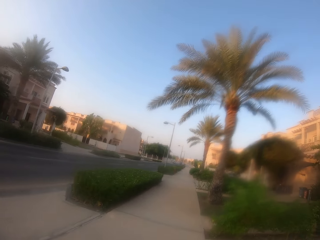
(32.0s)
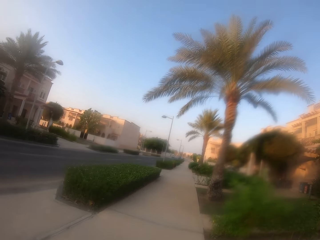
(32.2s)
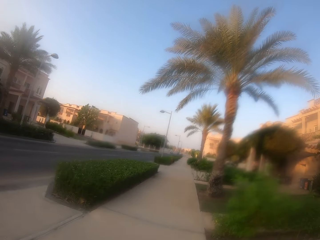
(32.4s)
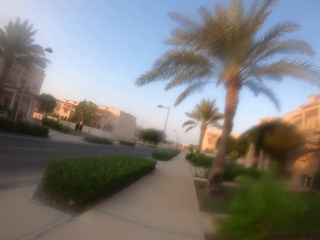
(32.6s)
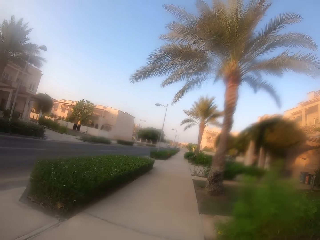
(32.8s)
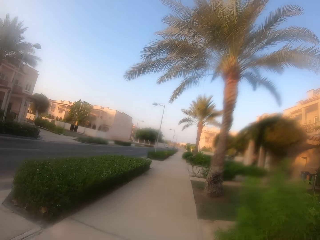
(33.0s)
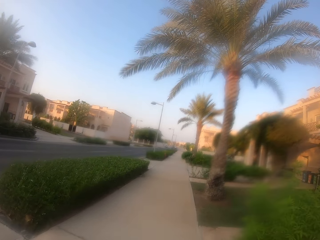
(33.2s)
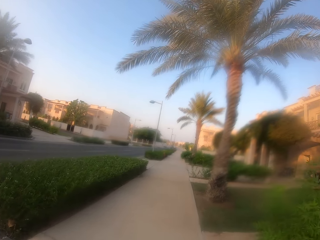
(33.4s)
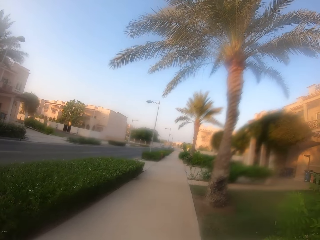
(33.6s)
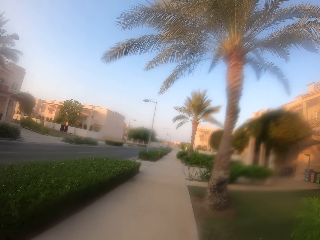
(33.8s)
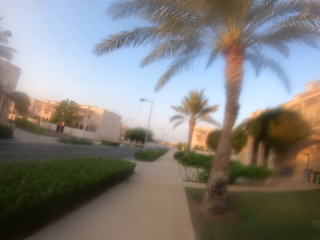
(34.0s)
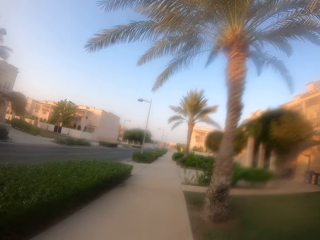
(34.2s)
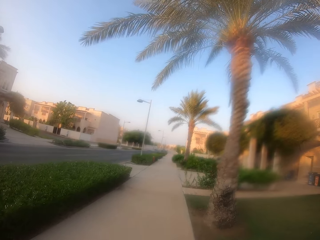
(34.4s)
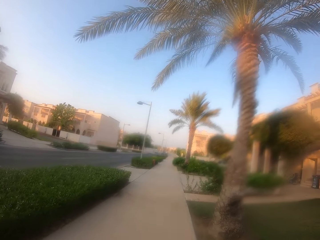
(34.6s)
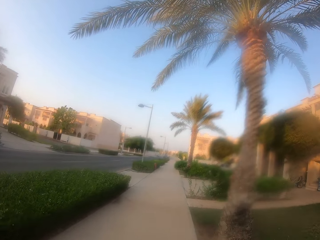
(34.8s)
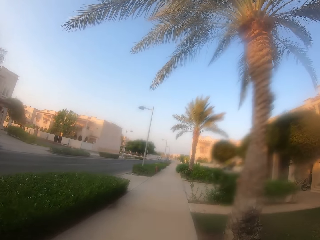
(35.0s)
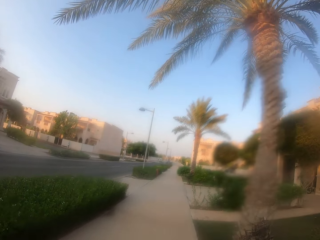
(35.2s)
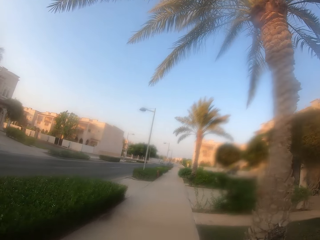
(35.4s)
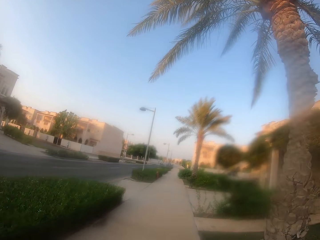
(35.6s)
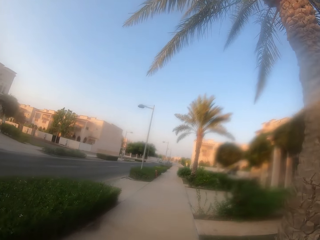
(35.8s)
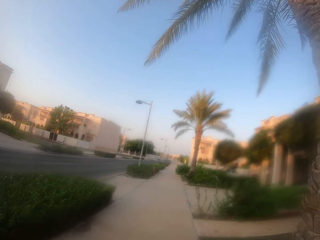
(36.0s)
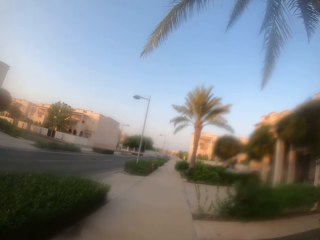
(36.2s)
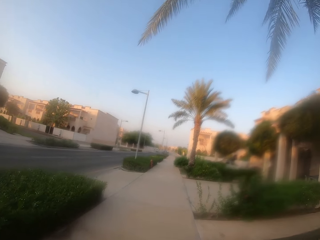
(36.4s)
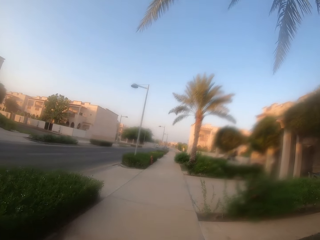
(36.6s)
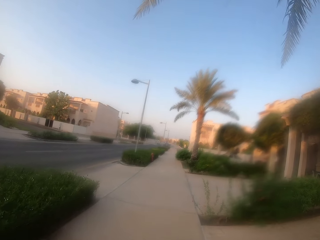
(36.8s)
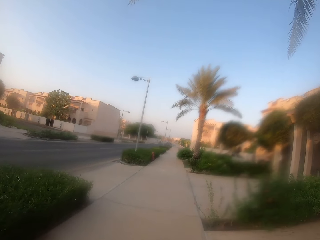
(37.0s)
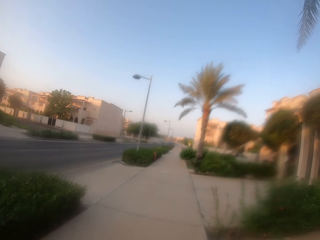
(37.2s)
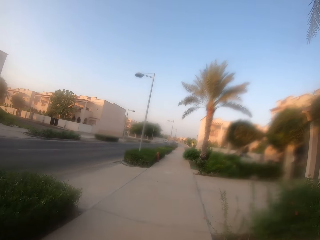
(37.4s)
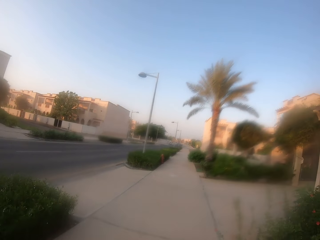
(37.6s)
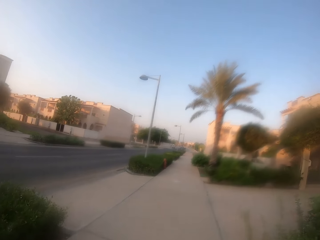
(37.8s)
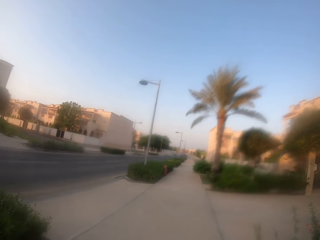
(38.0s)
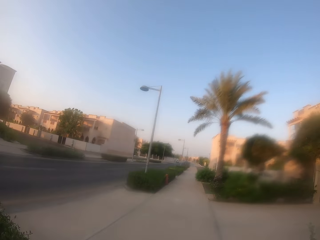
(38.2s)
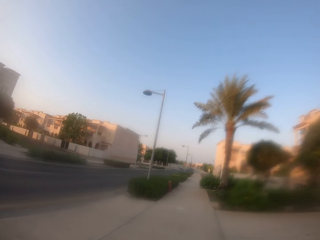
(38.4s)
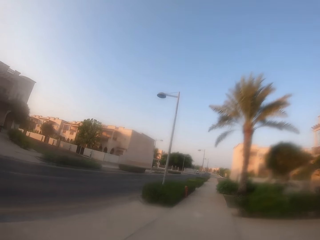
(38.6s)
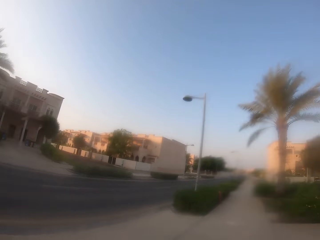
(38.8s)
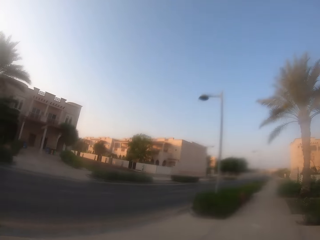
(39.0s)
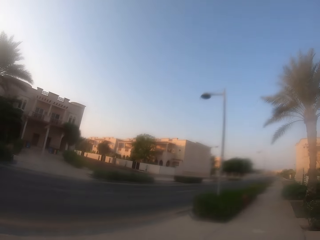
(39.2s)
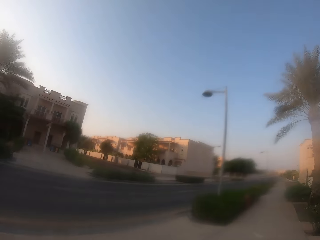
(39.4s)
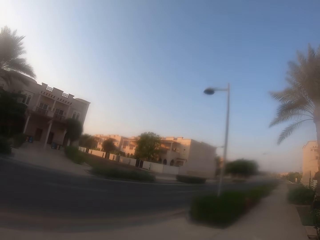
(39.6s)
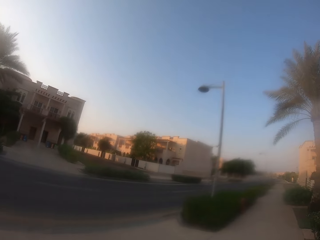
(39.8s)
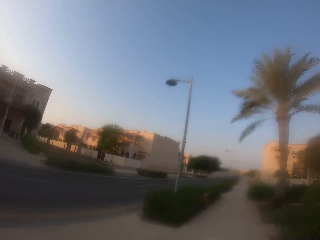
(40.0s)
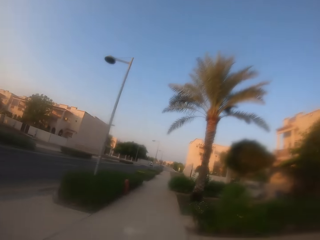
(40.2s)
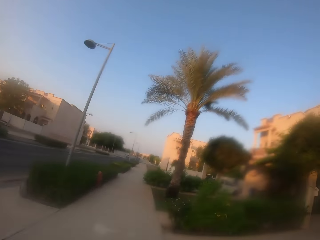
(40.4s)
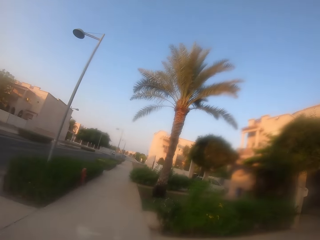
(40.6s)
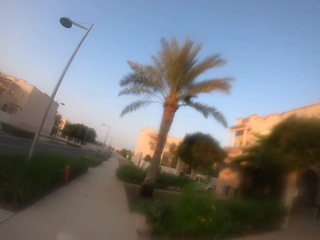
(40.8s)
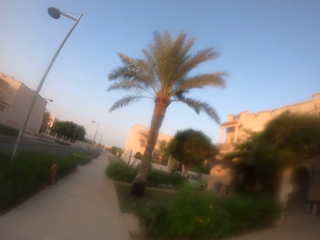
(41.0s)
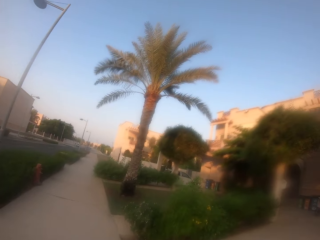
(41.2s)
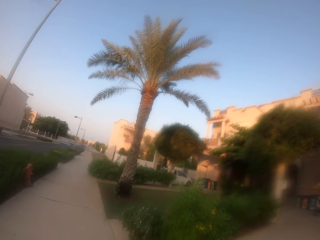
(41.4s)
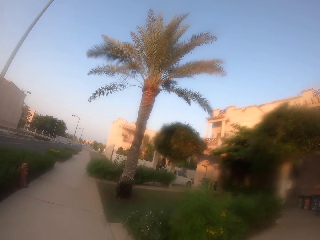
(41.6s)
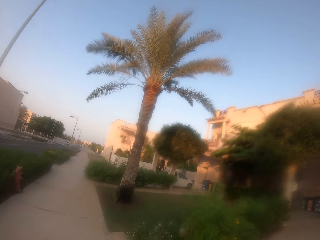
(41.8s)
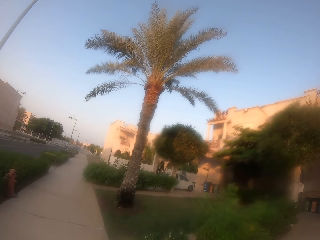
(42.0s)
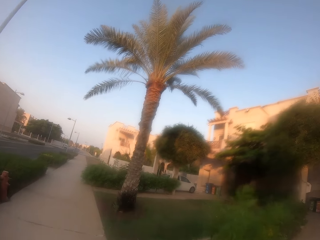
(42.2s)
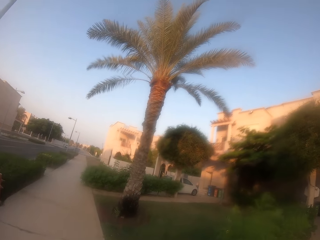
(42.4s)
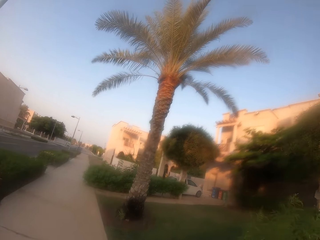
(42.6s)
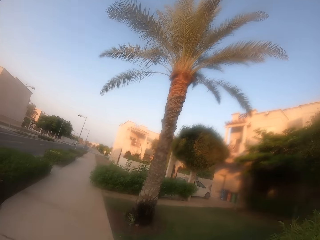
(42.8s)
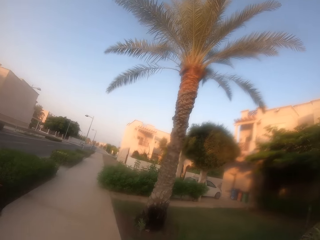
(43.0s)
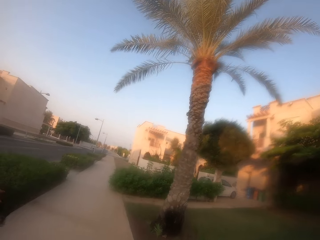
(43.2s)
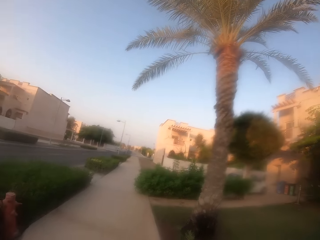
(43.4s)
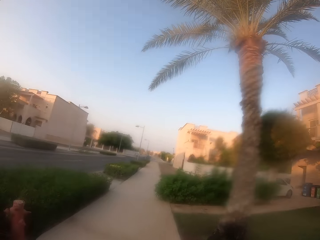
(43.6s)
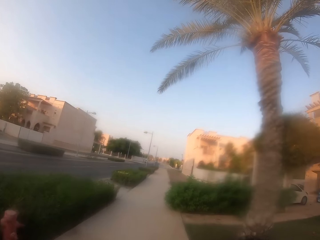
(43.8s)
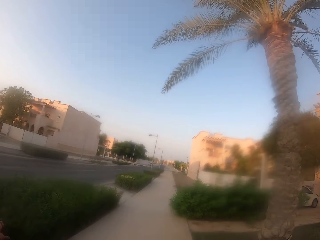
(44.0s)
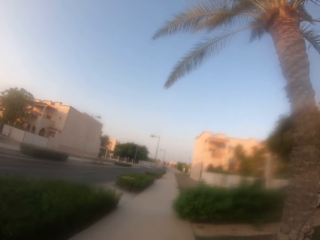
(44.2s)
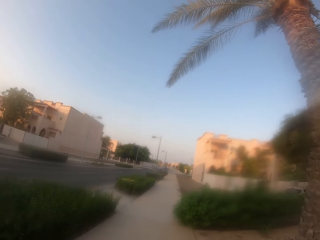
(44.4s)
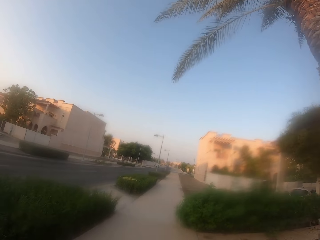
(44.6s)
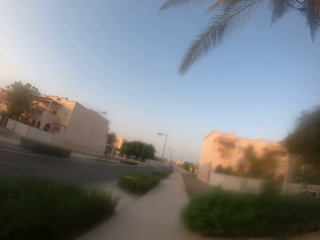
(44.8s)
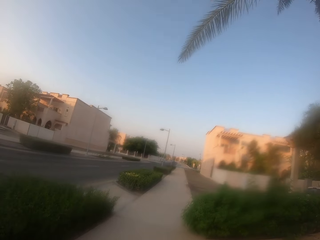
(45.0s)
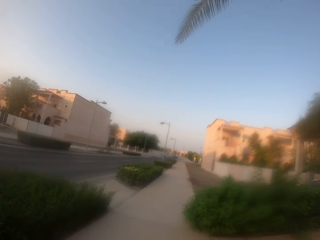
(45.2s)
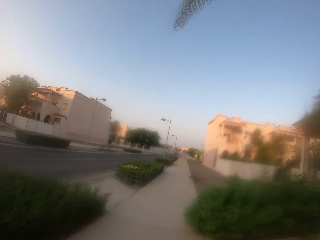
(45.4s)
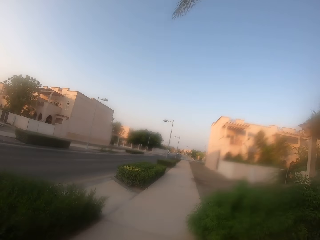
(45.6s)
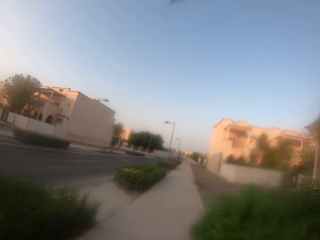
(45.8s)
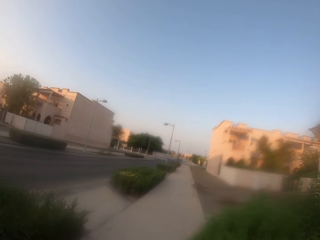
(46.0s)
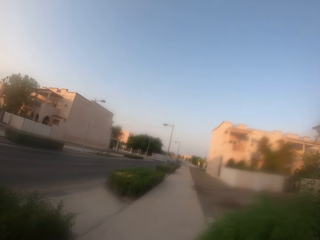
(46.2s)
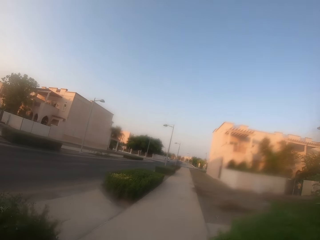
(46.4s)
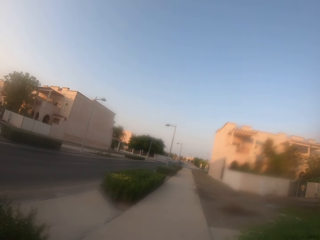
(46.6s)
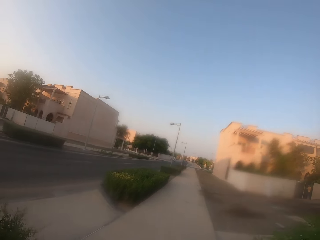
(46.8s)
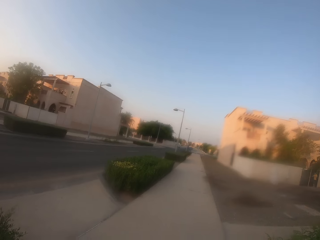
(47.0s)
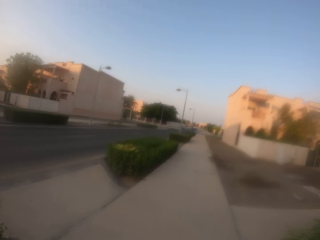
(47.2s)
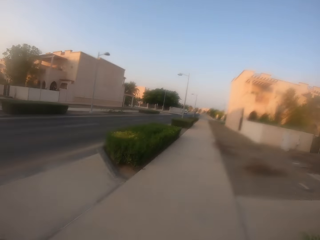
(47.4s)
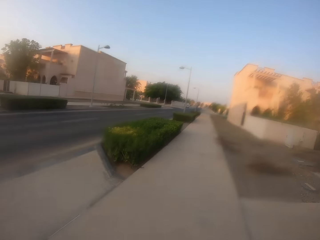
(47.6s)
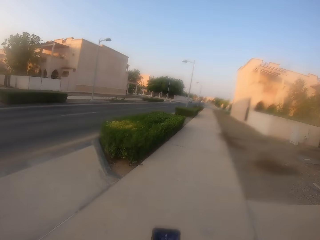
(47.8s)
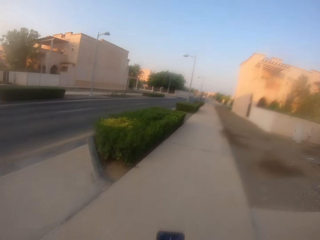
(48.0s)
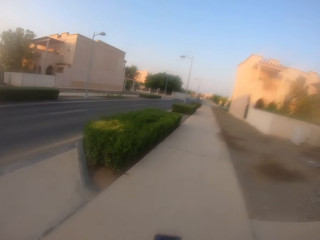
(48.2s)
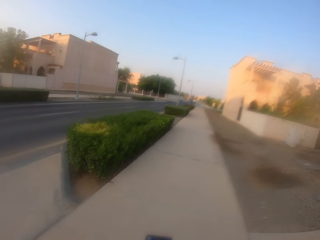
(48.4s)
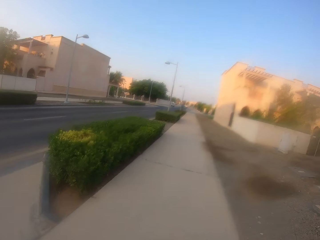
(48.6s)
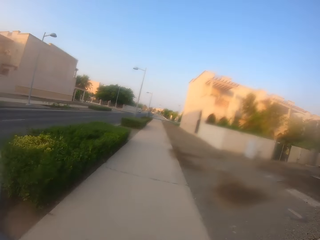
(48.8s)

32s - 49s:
The camera wearer looks around. He walks on the road. He uses his phone.

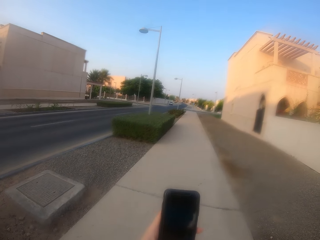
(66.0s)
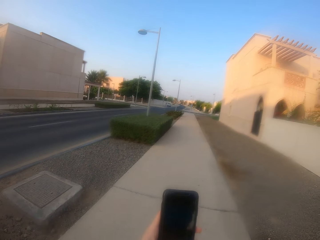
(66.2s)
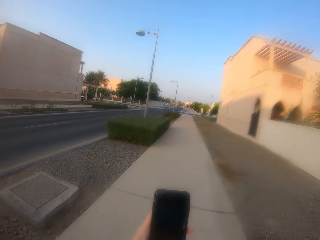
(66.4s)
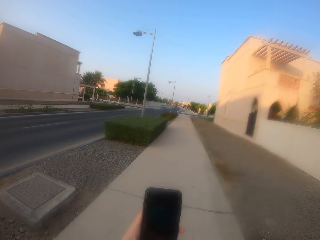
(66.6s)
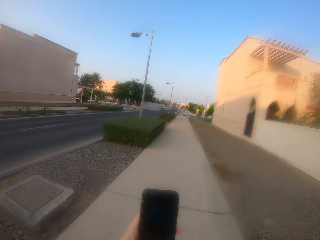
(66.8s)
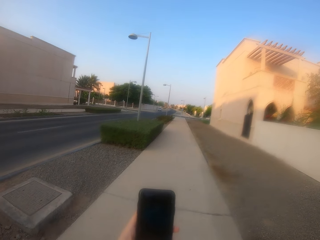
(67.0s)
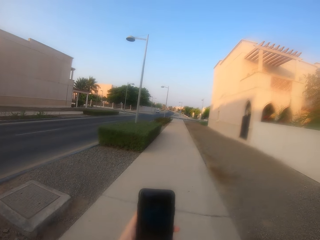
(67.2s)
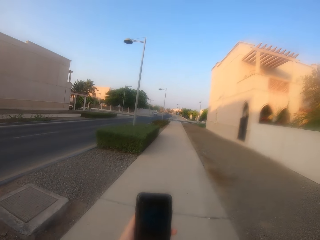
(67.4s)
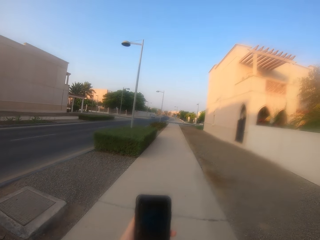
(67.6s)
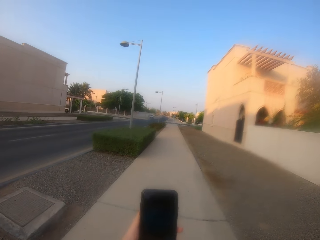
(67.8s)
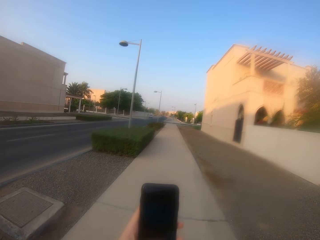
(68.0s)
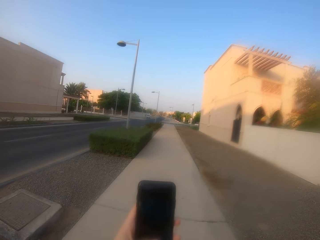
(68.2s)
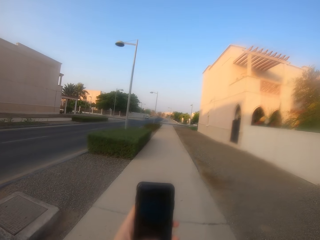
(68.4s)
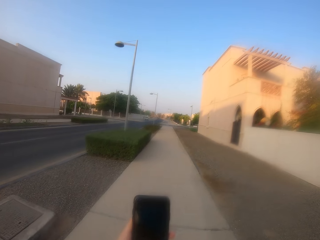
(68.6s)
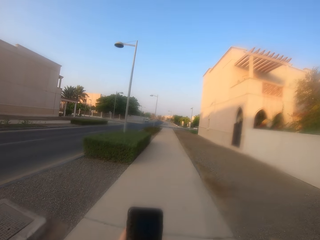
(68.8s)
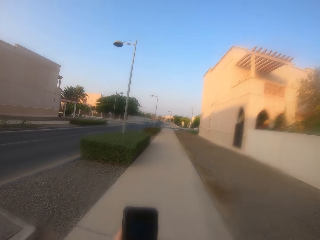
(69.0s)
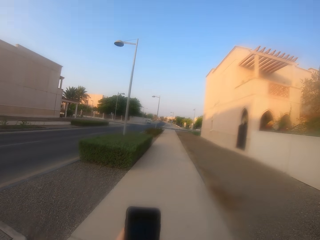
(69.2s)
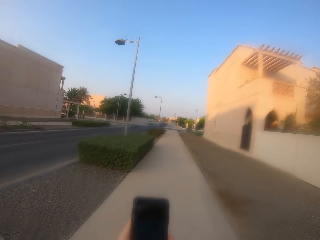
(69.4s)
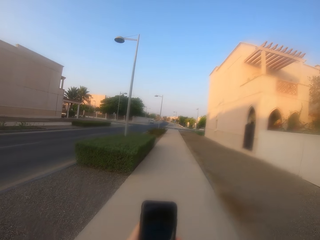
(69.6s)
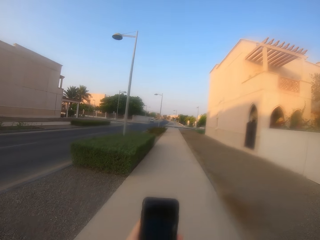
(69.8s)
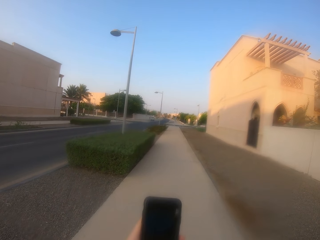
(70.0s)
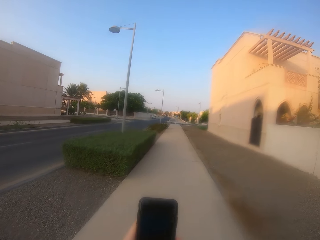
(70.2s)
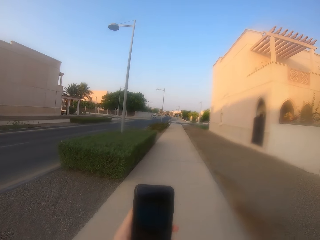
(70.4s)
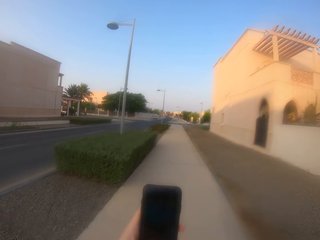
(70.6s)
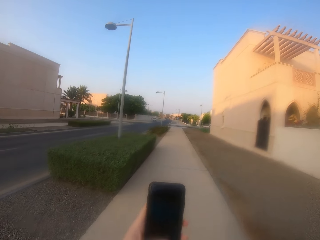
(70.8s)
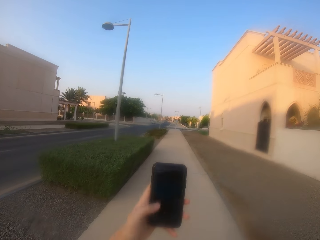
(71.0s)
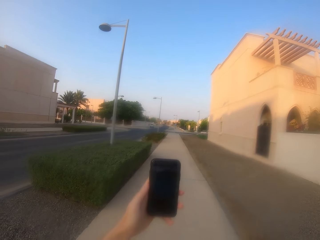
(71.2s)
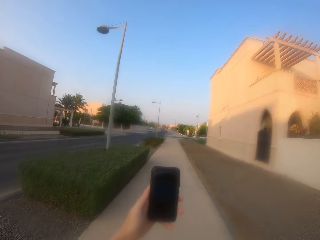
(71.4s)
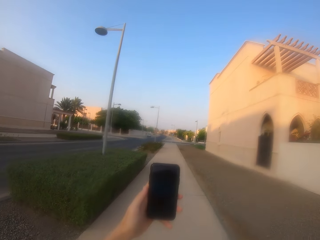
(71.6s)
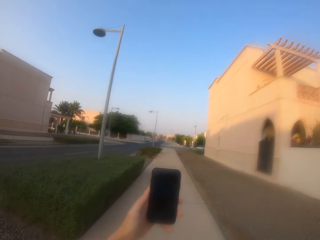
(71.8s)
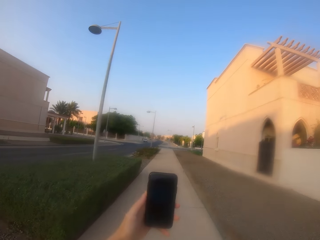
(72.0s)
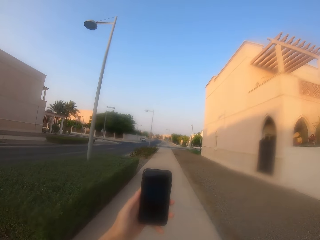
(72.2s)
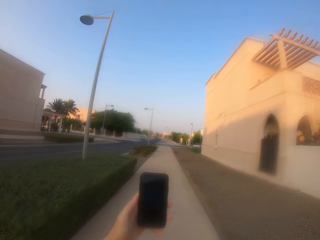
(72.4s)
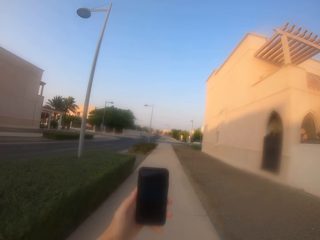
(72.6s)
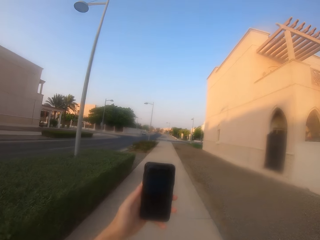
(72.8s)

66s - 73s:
The camera wearer uses the phone. They start walking and walk on the sidewalk.
